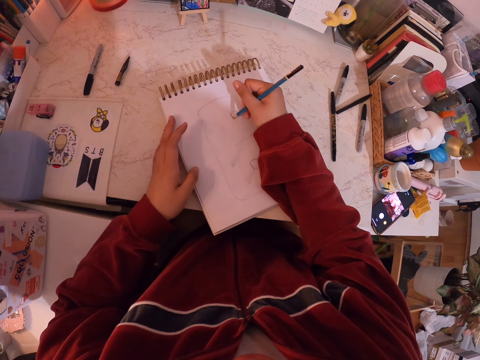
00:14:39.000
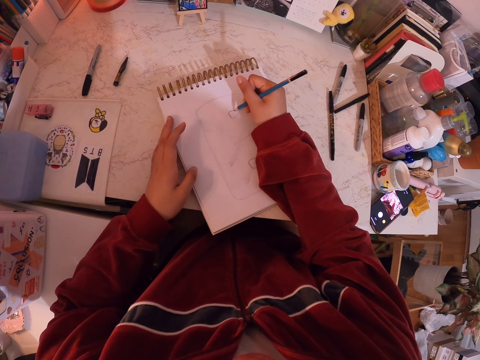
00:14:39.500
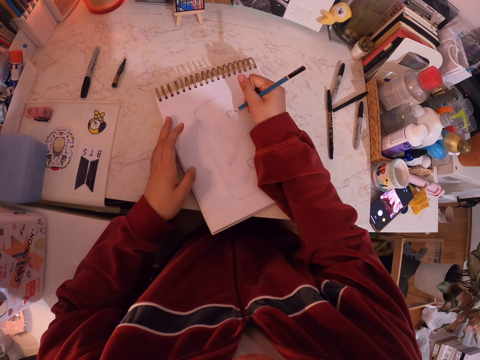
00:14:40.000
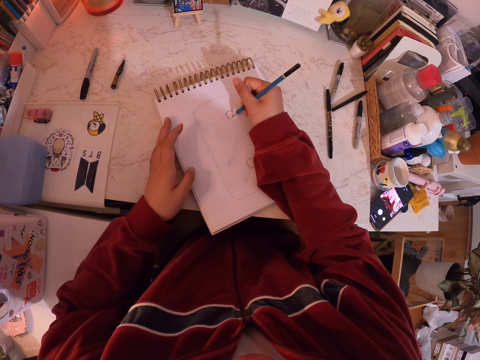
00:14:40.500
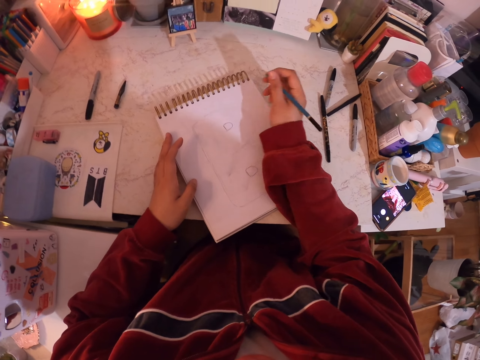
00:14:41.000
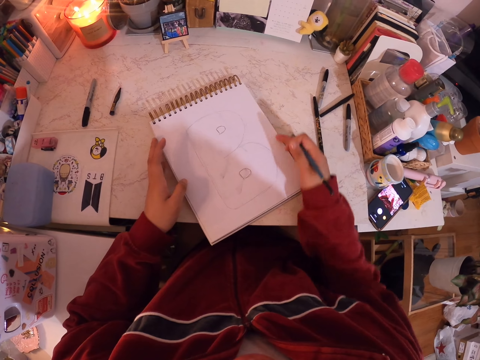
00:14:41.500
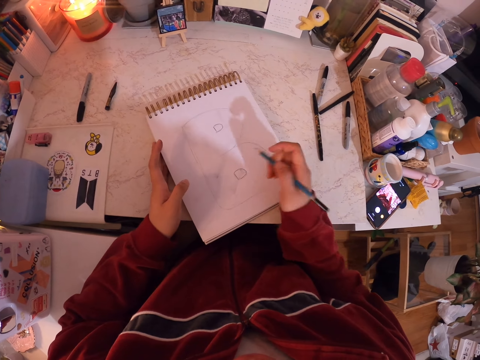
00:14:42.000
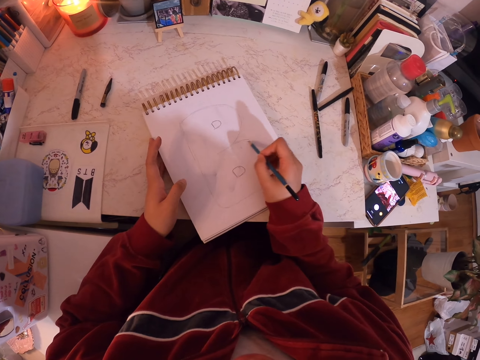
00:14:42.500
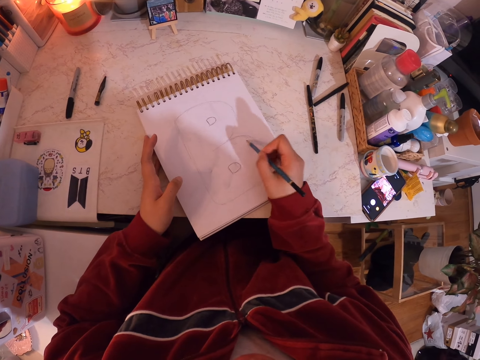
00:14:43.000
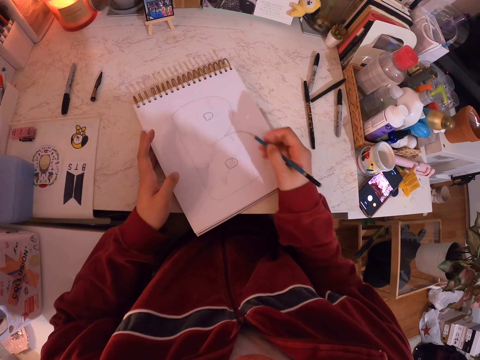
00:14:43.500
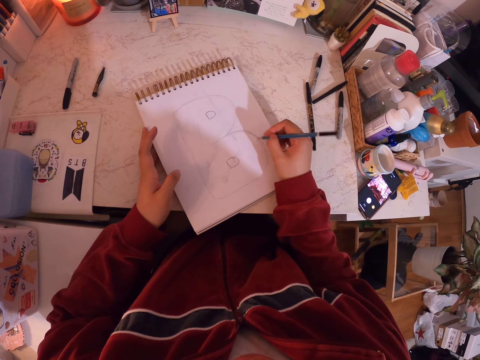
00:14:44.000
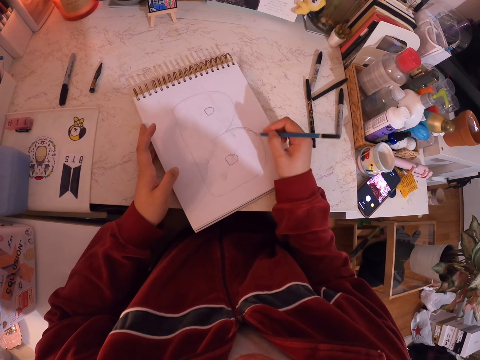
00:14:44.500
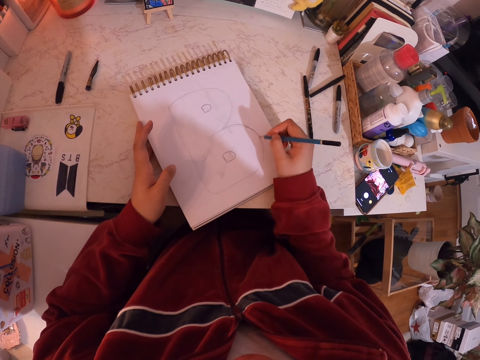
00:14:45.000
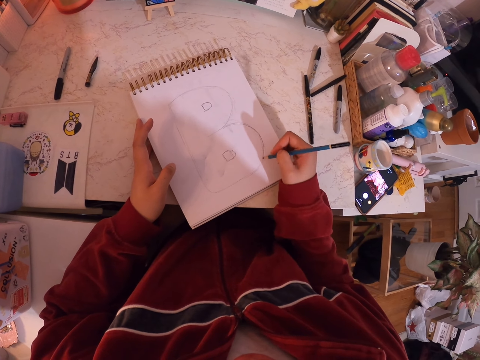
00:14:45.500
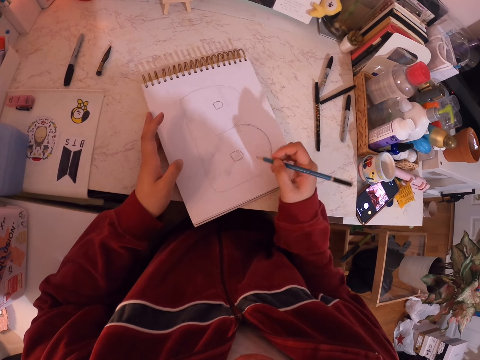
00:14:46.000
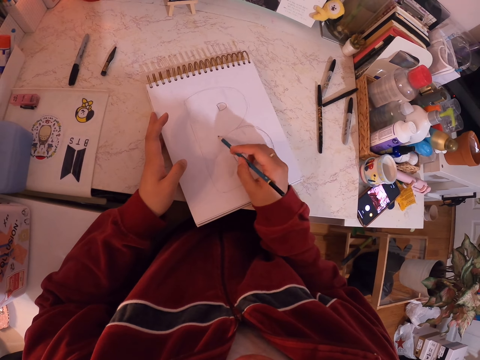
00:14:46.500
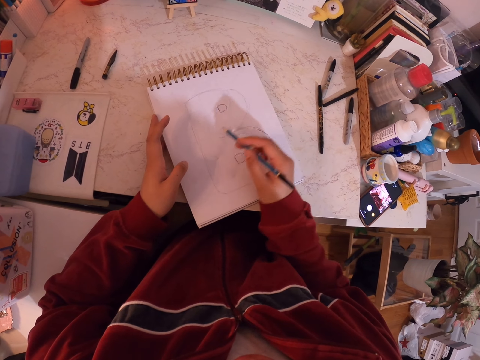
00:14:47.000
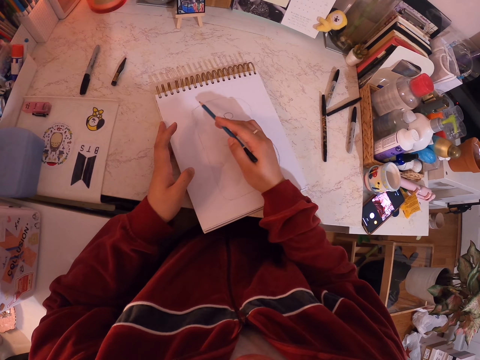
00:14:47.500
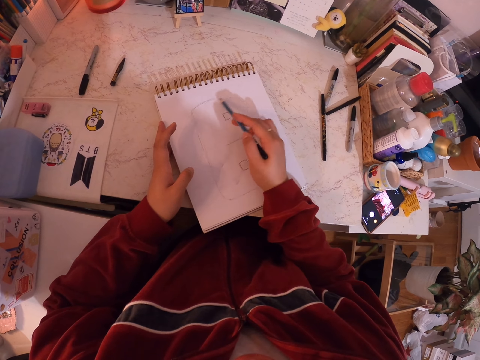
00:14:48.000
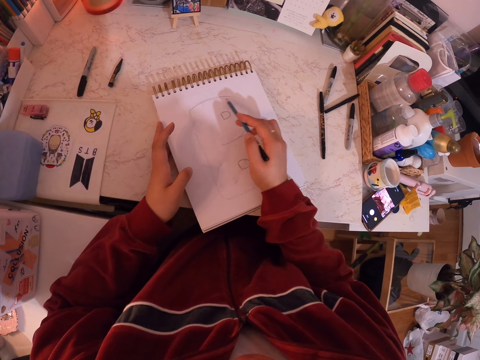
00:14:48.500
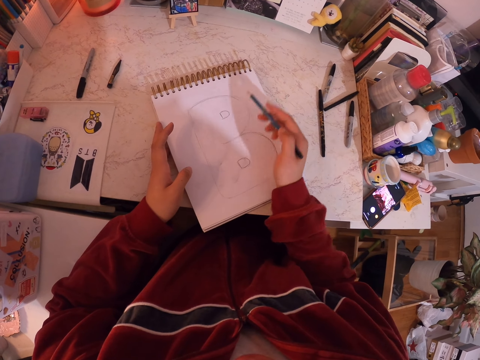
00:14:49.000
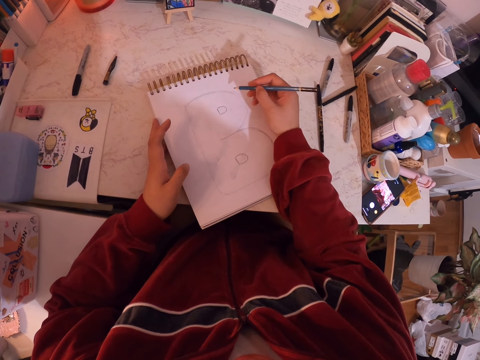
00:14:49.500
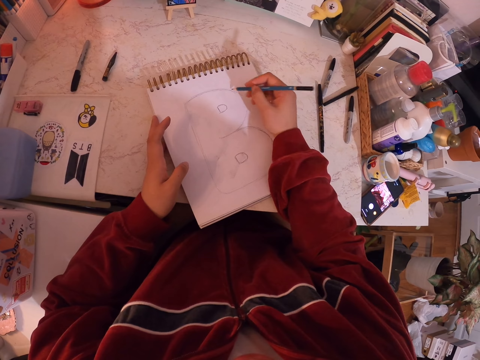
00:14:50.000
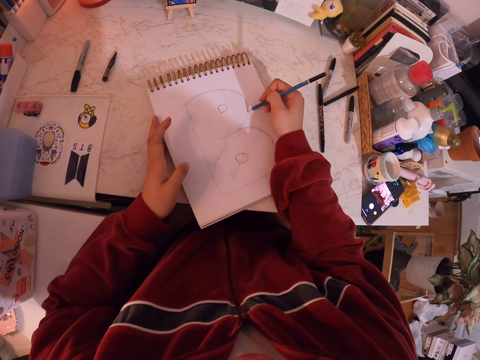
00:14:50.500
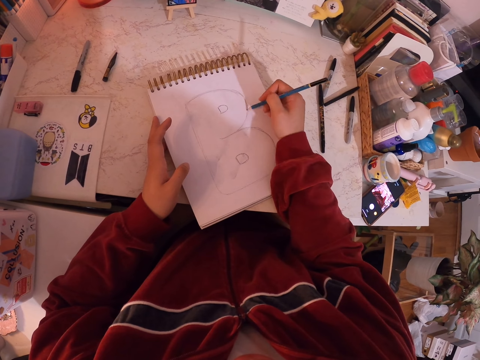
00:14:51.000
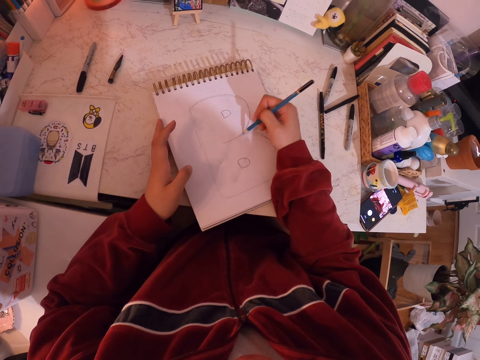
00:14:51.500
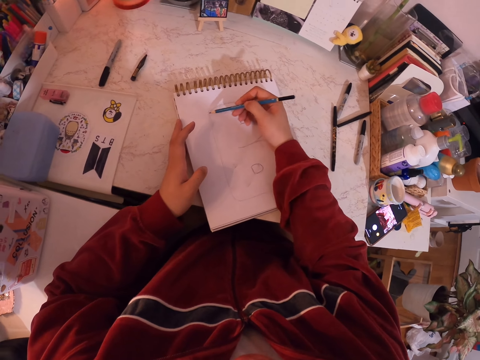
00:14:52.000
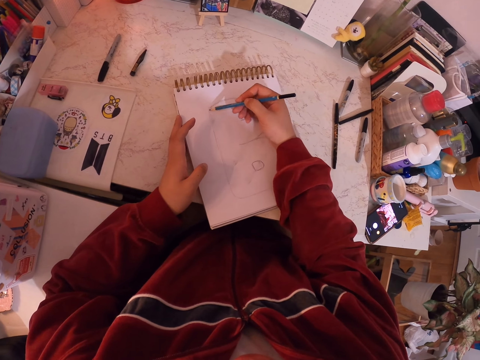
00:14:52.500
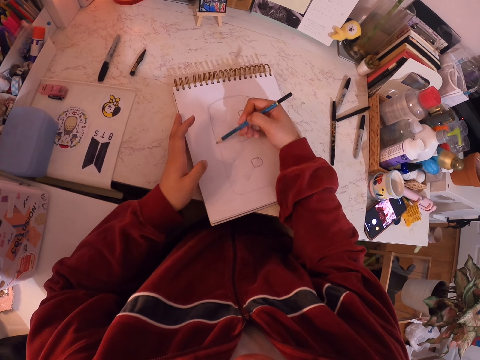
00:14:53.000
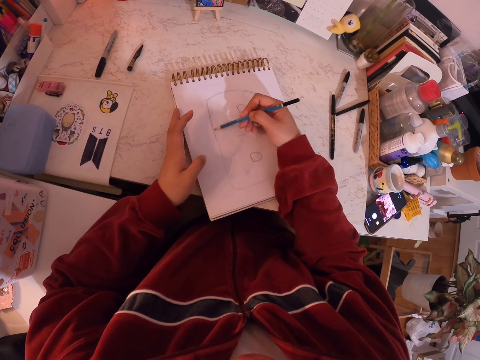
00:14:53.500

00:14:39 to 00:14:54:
The camera wearer turns. They draw on the pad.

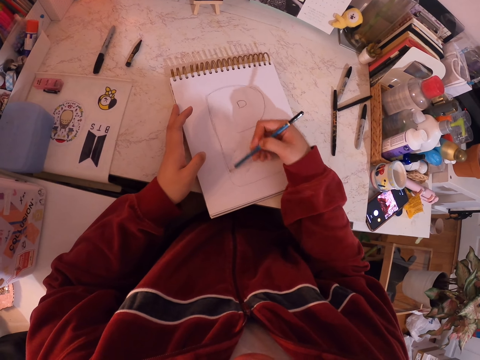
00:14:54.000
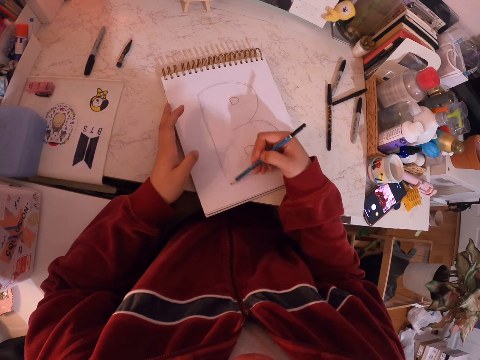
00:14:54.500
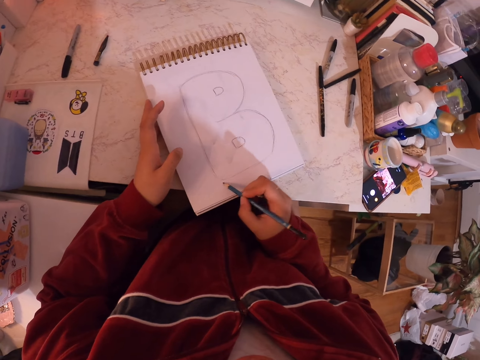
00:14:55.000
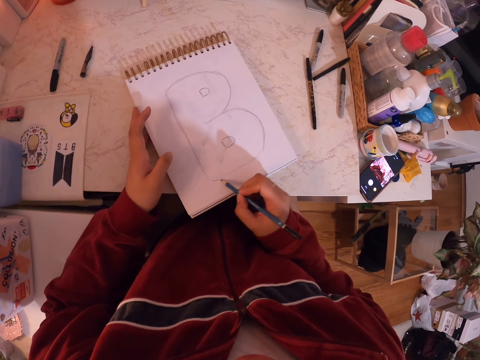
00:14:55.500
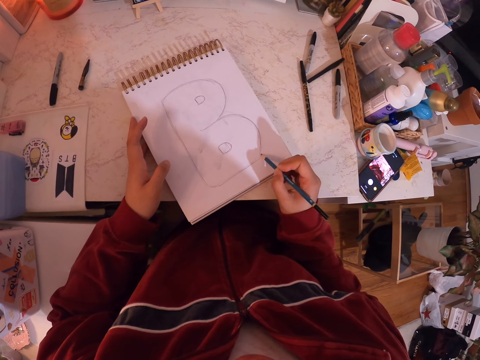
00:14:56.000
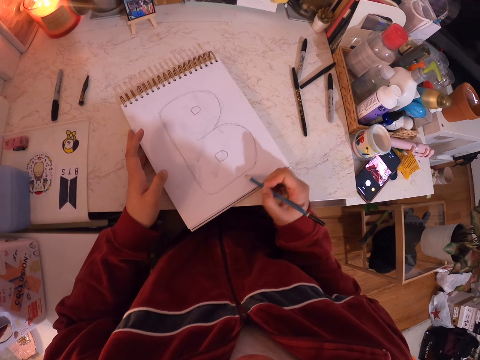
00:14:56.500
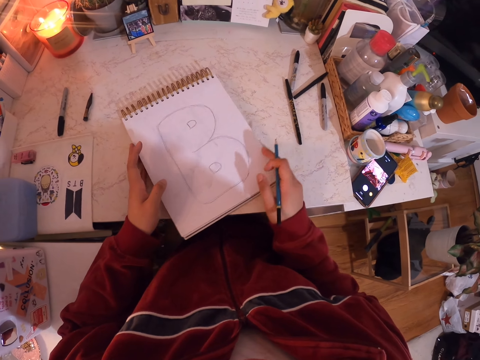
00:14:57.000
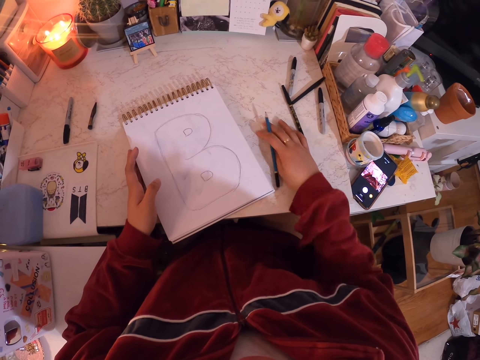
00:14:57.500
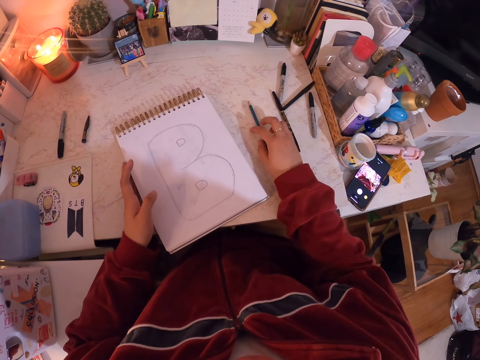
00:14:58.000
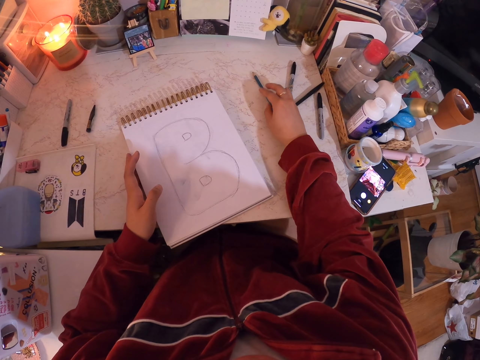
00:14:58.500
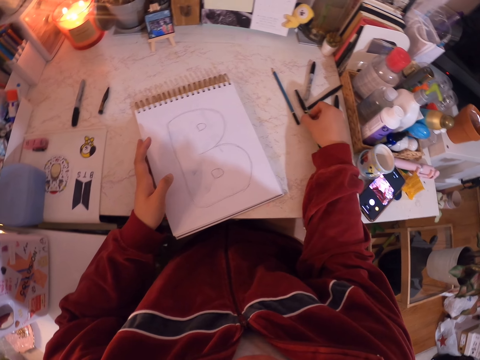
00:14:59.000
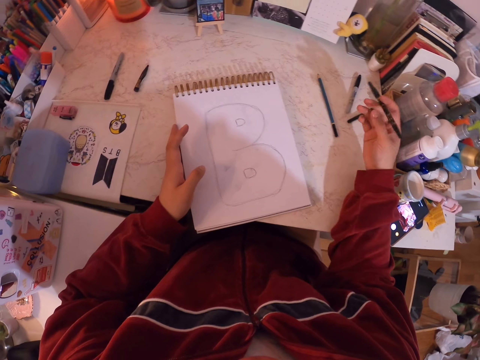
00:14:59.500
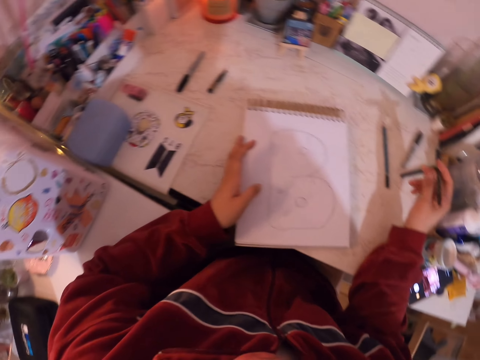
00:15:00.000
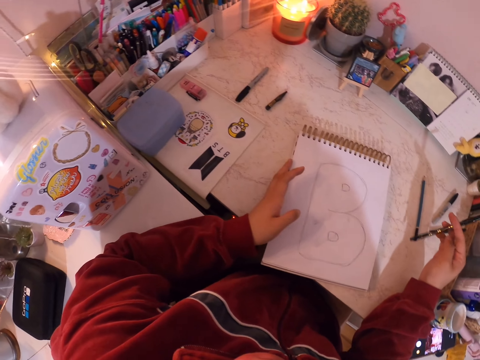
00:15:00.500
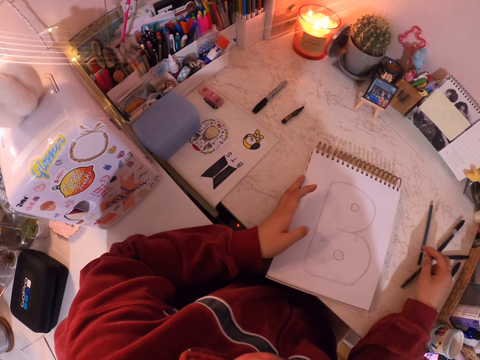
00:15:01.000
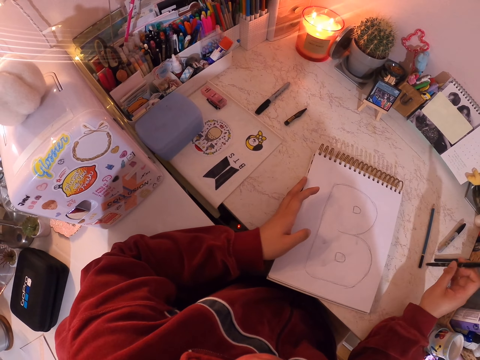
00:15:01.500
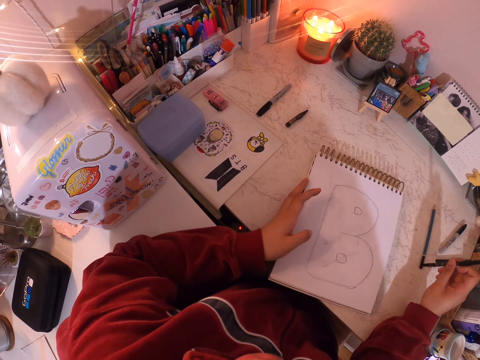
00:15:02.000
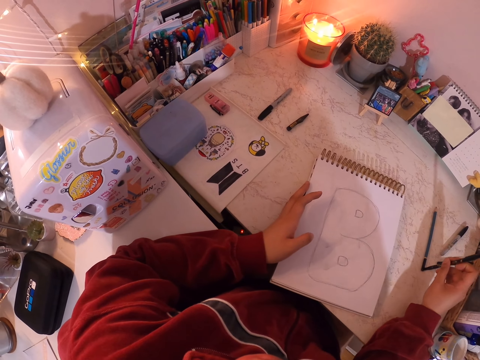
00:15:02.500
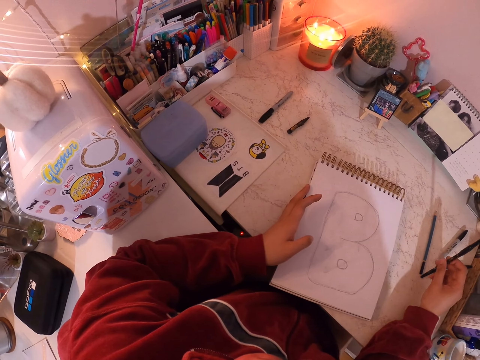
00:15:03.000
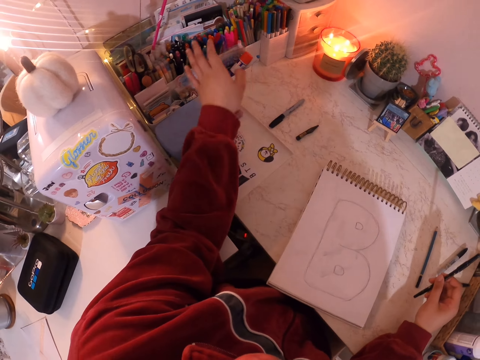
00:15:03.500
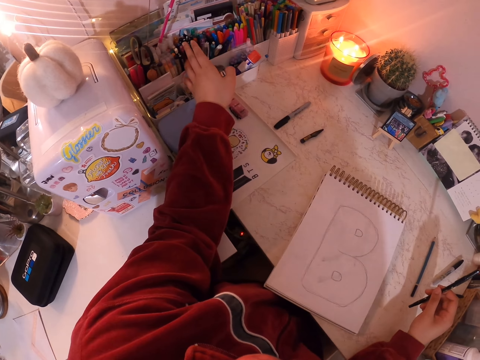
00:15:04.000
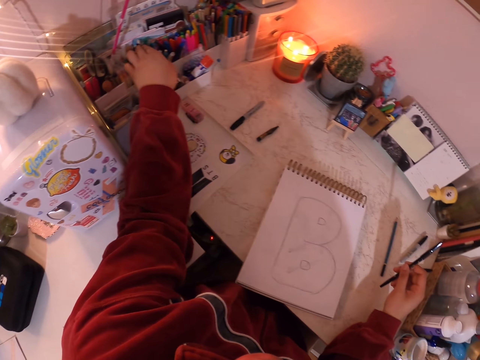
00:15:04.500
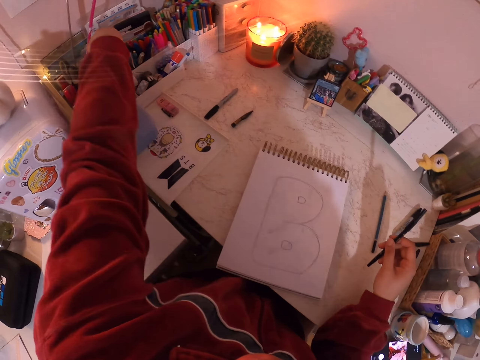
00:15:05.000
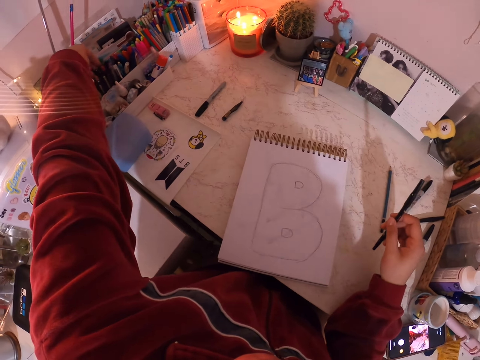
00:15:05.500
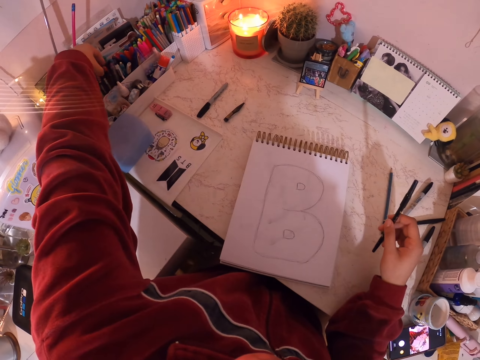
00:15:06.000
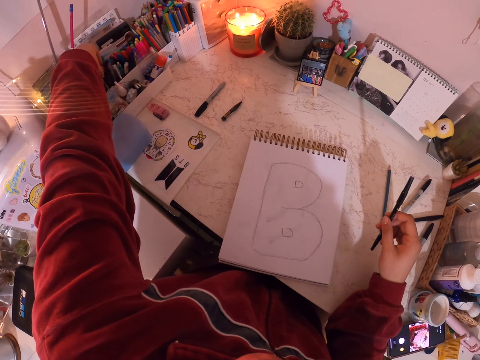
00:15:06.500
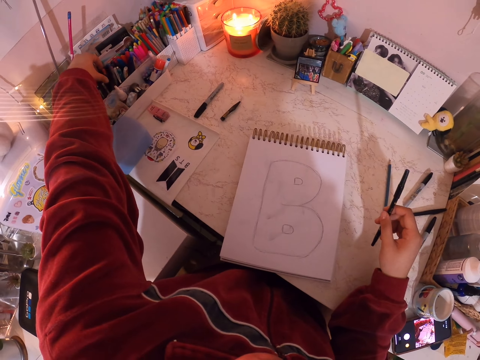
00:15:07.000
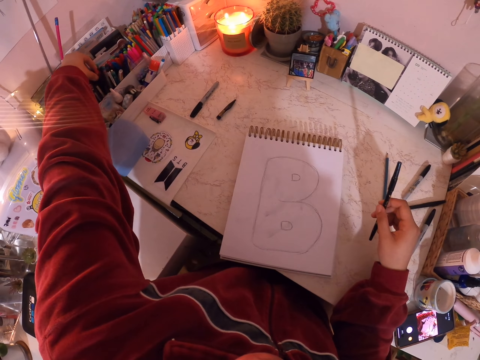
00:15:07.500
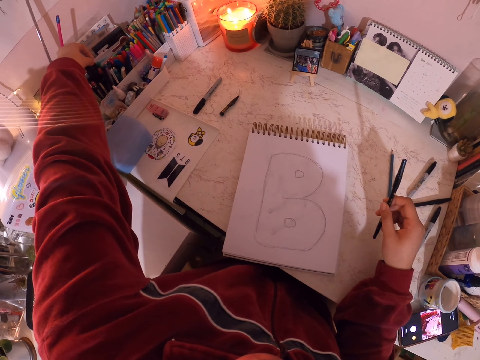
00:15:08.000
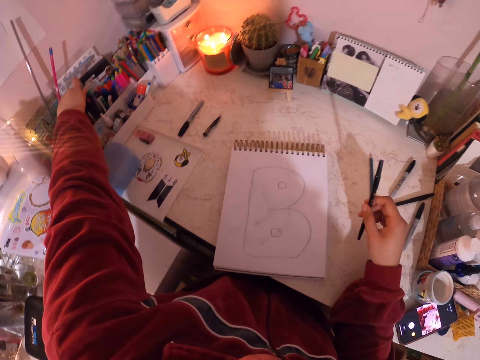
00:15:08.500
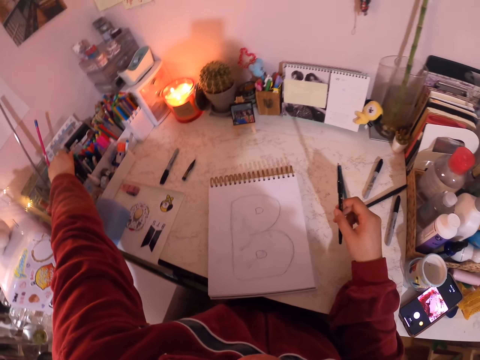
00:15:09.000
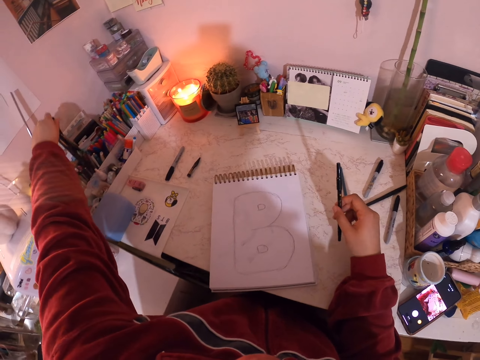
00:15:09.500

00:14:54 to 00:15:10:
The camera wearer places the pencils on the table. They pick a pen. They turn around. They hold a pencil. They touch the pens. They hold mark pens.
